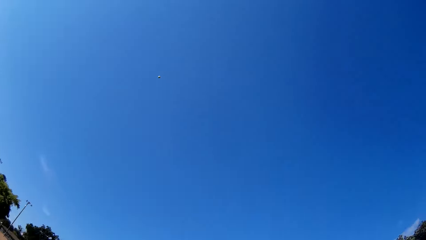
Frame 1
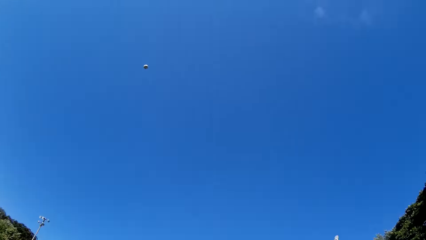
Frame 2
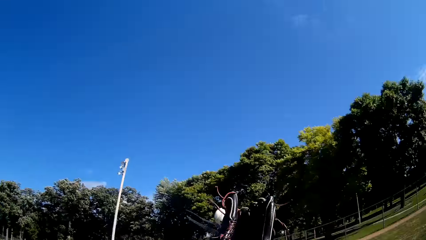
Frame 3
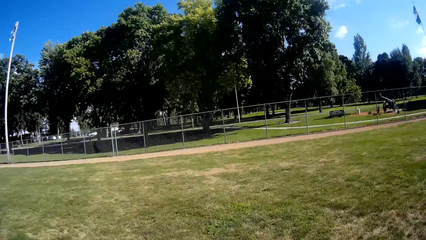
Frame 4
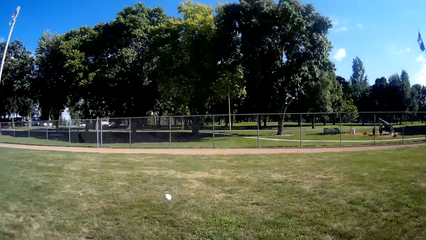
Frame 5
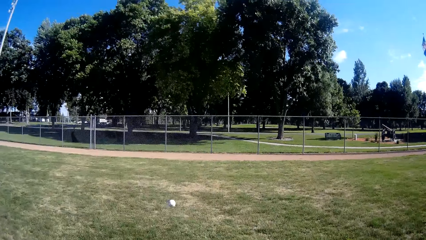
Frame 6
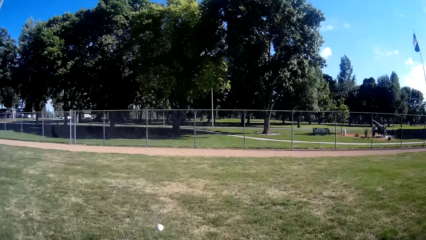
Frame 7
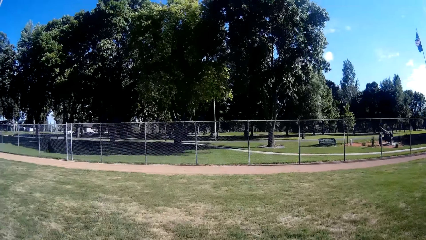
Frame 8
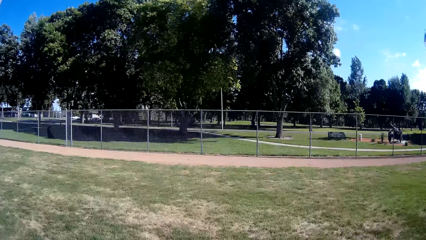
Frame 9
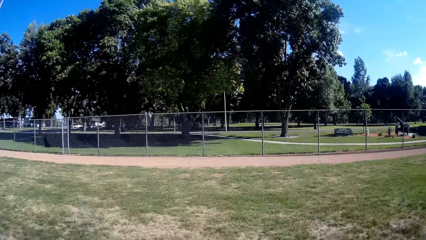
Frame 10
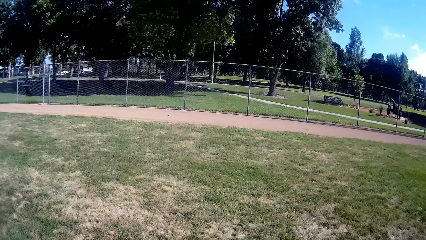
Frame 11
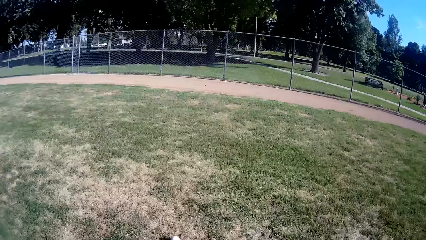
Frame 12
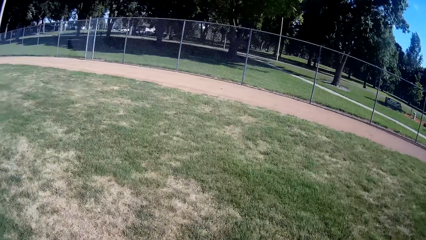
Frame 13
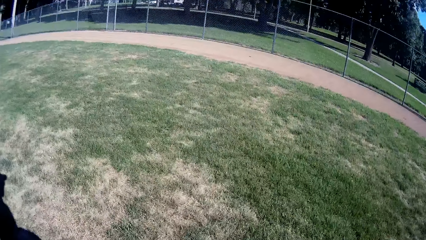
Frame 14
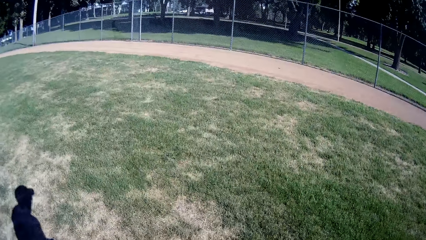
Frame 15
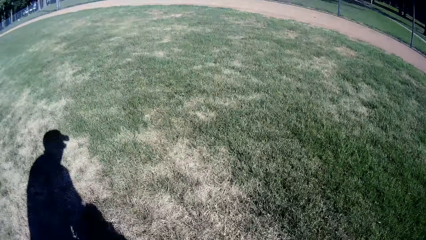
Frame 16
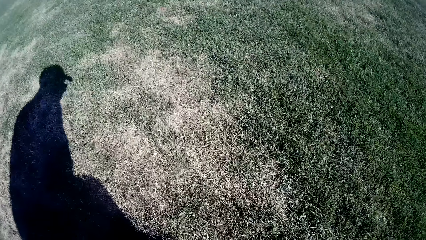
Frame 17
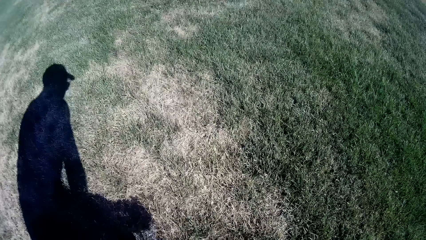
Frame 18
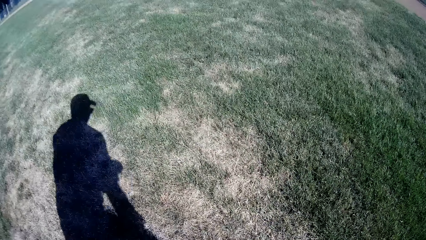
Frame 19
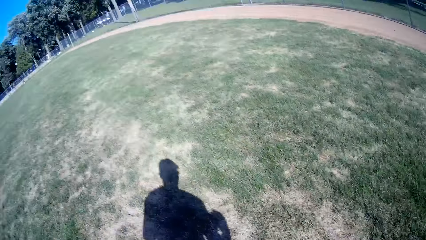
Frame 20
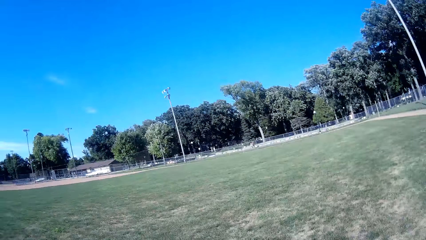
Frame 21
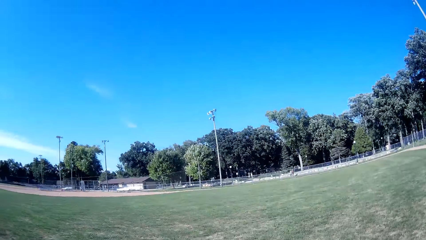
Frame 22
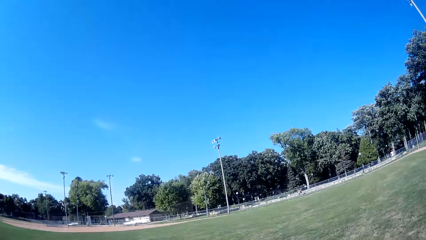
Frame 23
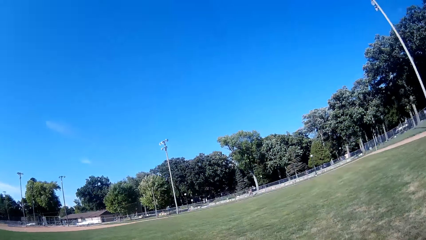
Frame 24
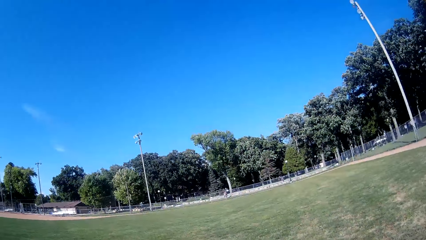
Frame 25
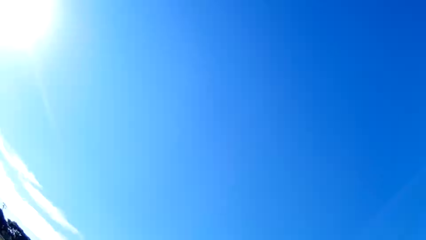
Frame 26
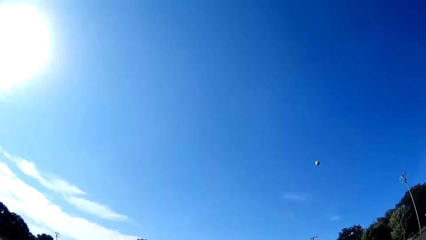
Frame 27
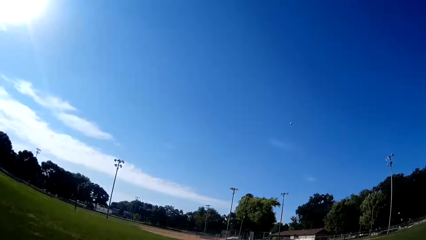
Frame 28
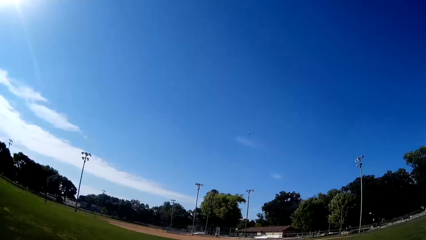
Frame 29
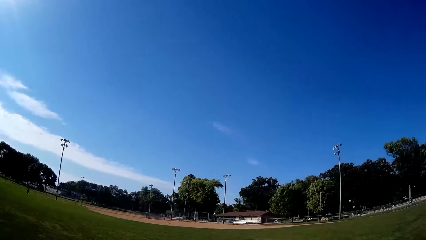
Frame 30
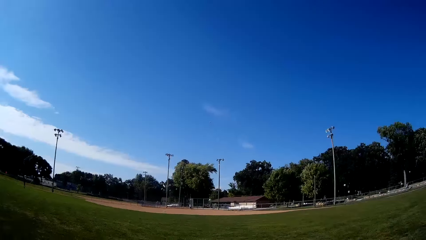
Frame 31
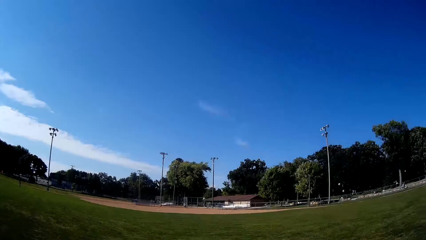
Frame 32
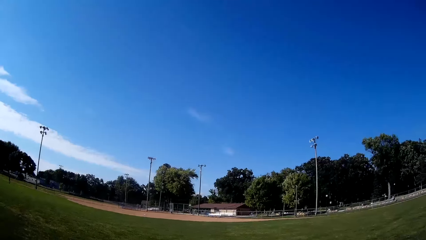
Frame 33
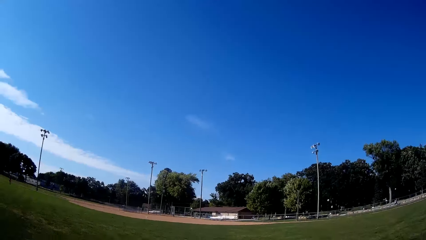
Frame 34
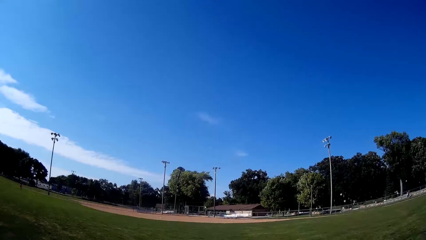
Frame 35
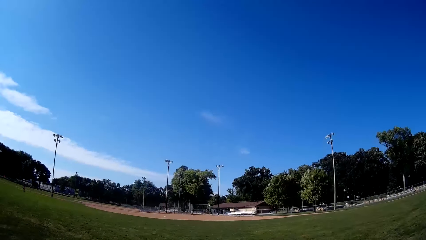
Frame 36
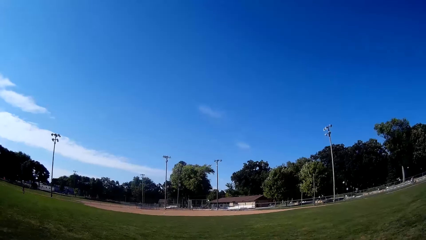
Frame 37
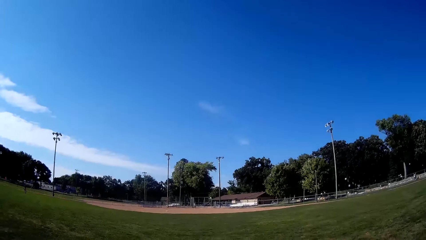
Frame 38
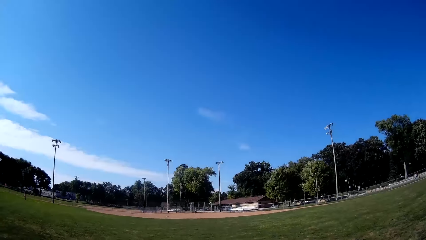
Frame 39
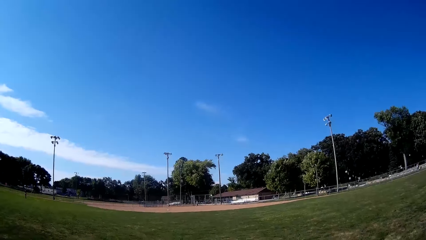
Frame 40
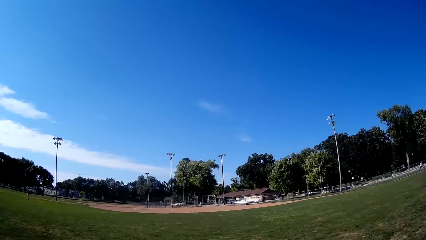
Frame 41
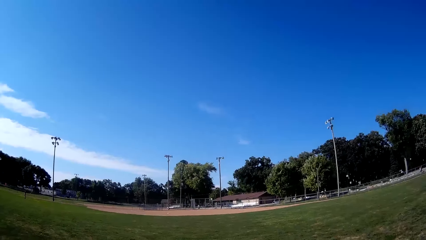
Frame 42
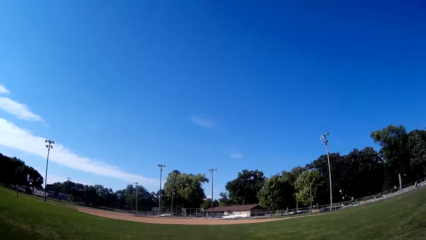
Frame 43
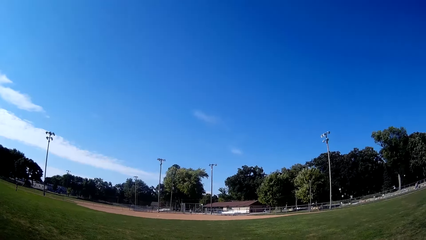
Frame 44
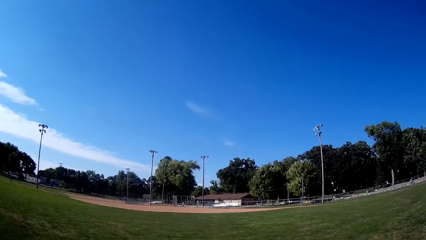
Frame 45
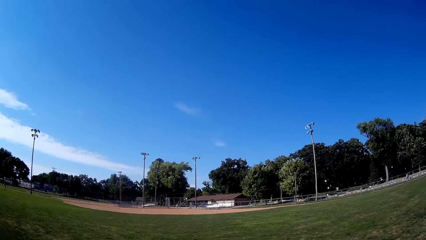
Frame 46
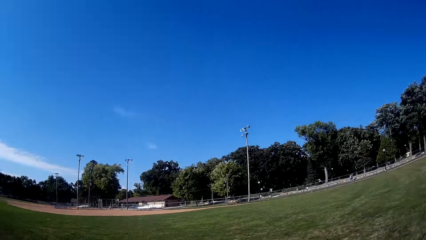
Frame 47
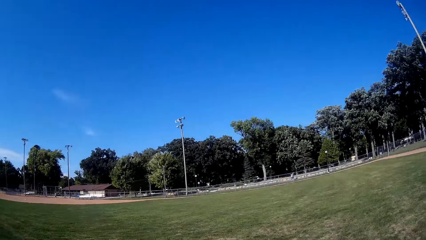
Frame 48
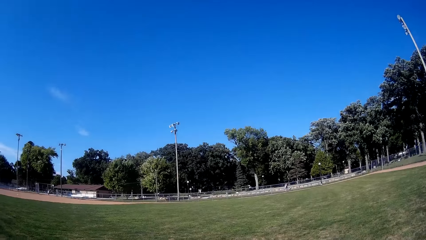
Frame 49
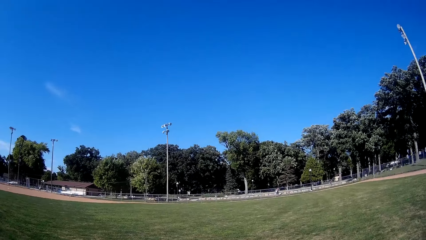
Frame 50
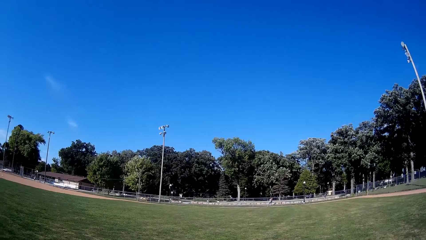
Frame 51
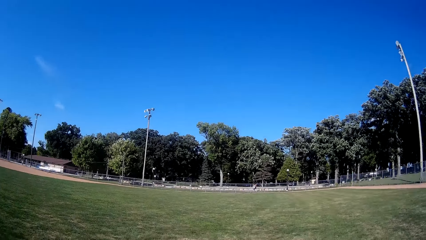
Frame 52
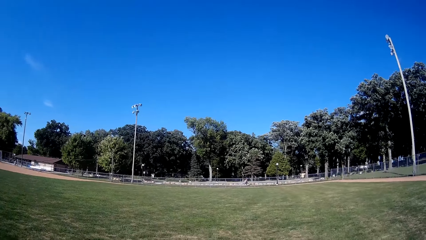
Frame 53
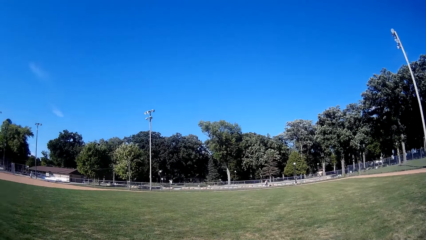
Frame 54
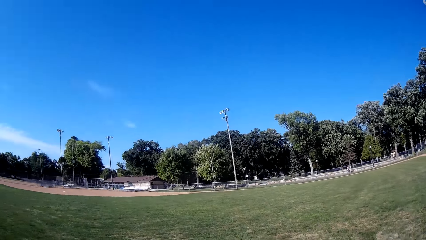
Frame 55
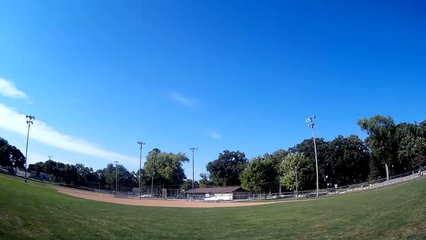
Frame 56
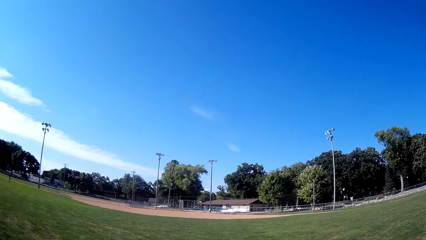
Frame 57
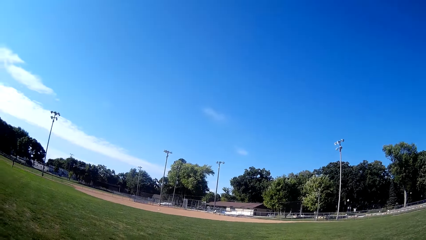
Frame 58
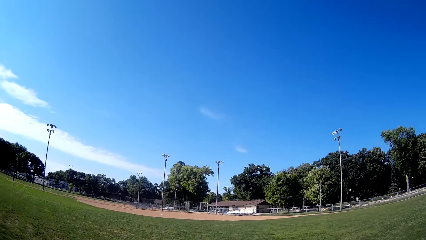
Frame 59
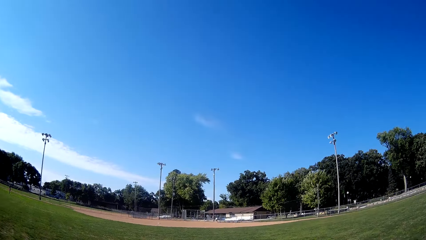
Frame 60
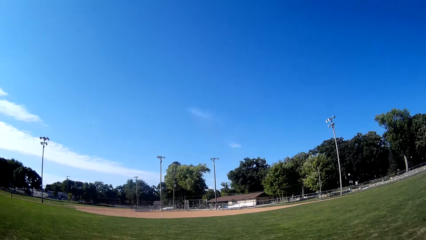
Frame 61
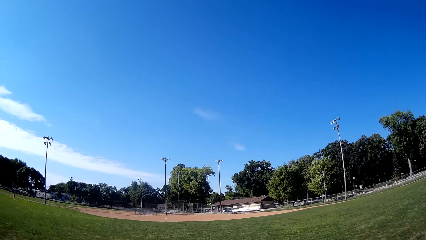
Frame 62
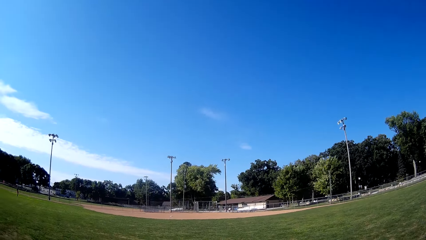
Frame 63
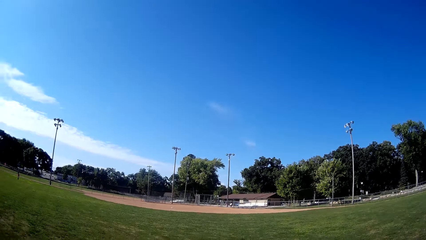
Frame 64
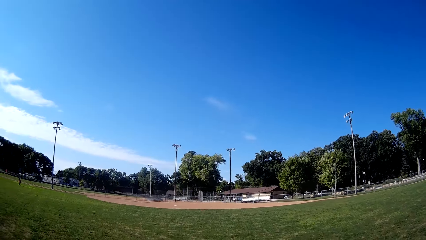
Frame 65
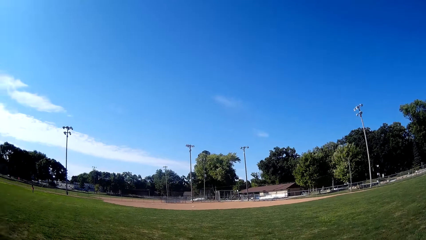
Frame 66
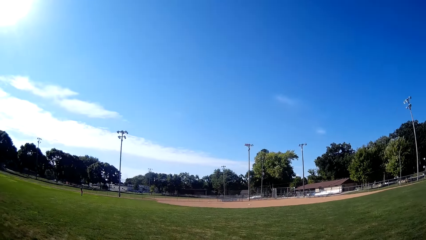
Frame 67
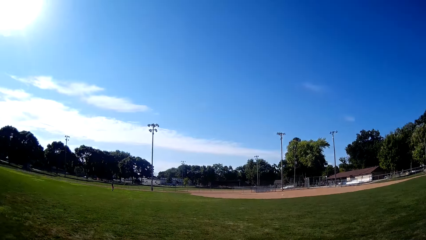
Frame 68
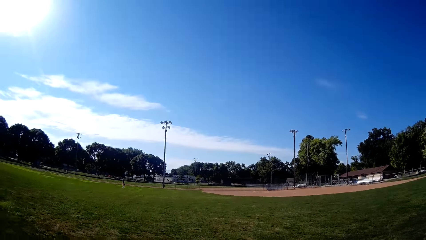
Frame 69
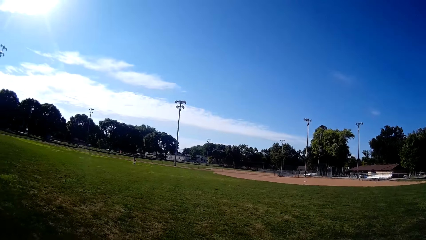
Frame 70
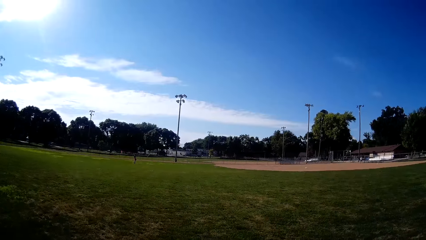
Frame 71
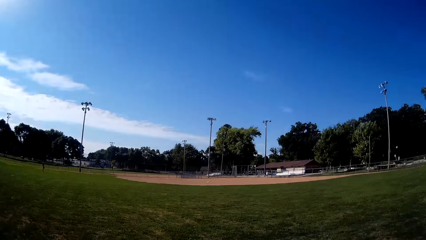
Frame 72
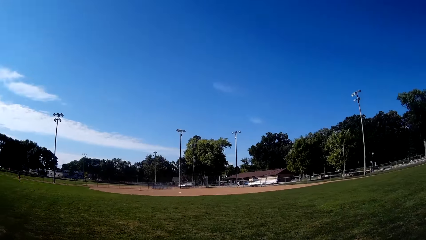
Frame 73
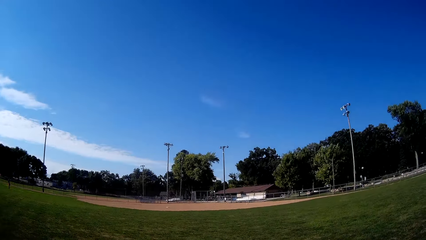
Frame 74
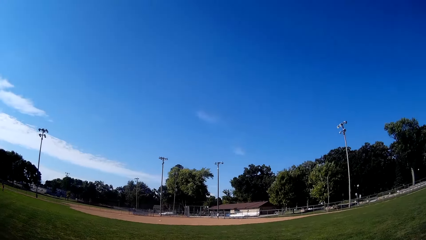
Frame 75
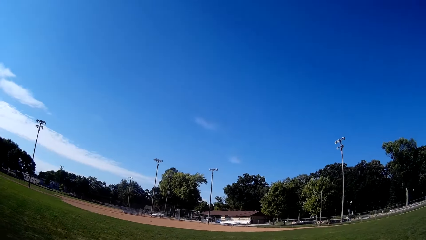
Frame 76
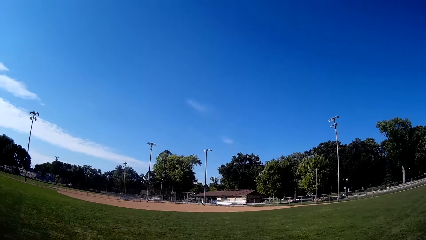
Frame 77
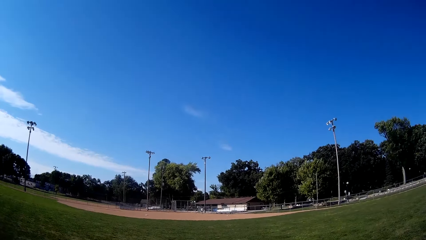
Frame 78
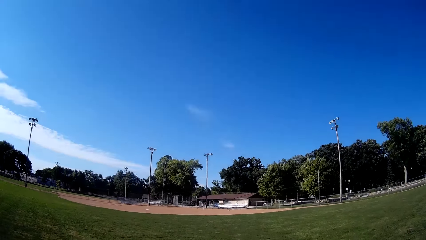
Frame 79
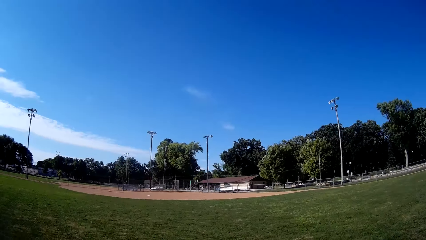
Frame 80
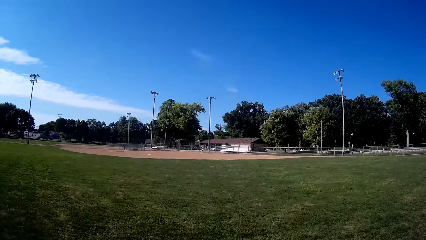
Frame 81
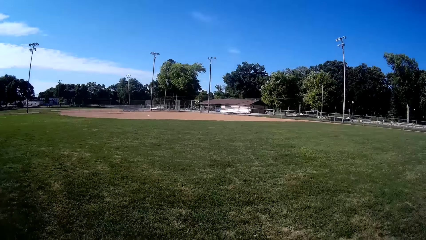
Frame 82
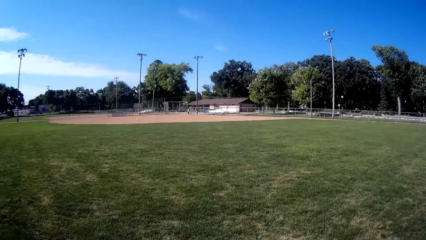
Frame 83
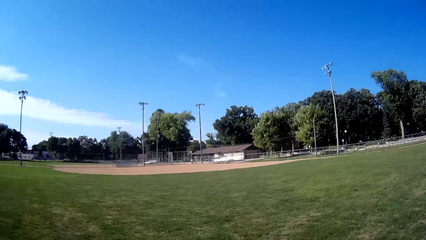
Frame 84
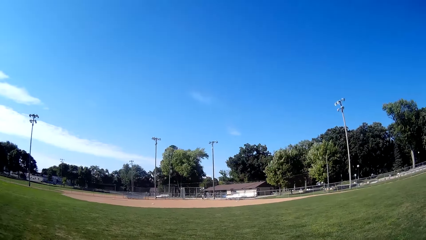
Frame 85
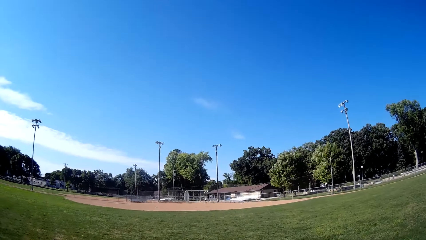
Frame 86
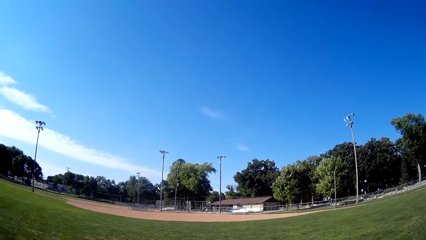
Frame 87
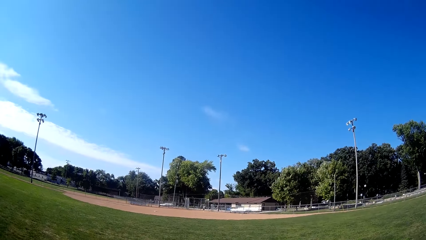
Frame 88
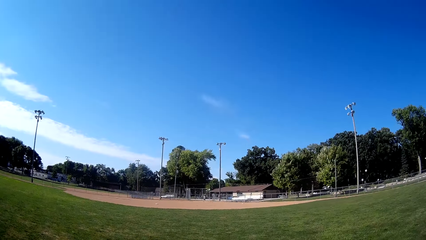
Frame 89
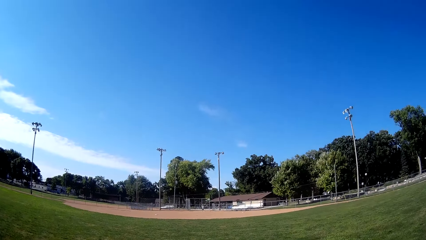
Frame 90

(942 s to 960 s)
The camera wearer hits the baseball with a glove in his hand. He runs after the baseball. He picks up the baseball. He pitches the baseball. A man walks around, picks the ball, and walks around.
